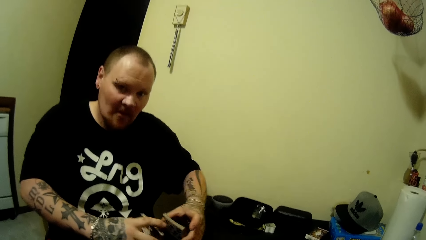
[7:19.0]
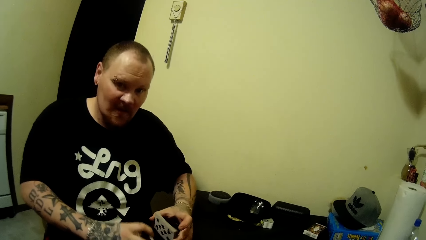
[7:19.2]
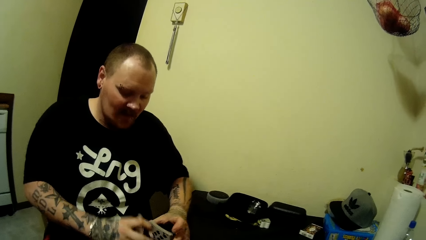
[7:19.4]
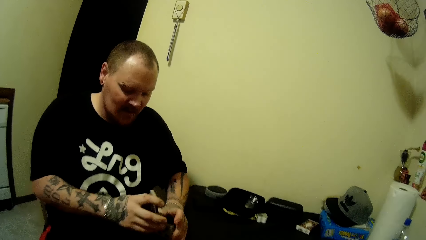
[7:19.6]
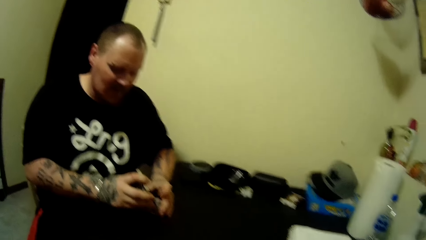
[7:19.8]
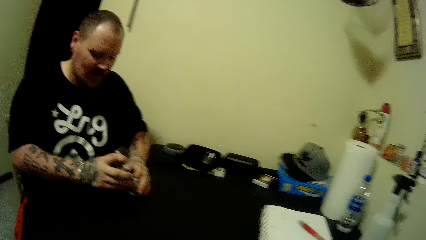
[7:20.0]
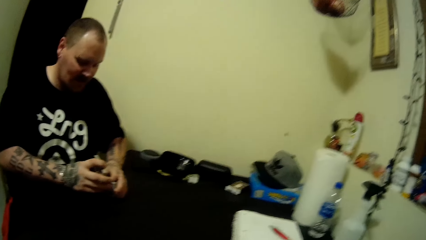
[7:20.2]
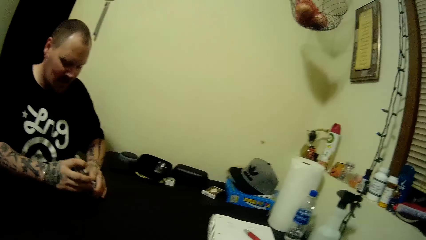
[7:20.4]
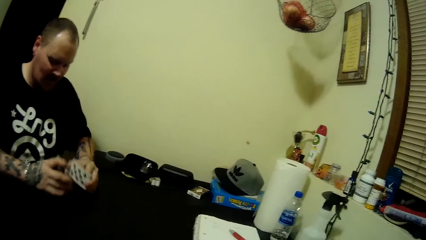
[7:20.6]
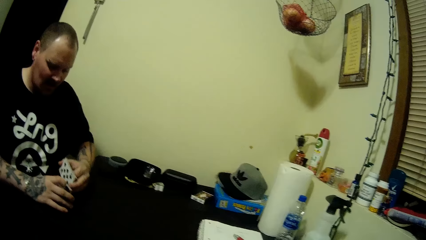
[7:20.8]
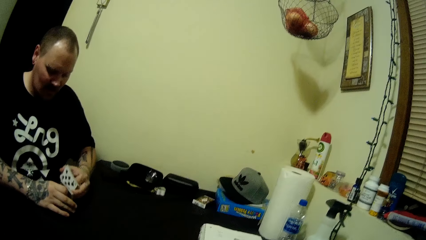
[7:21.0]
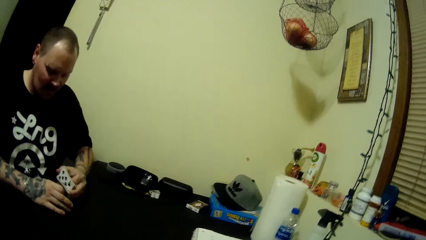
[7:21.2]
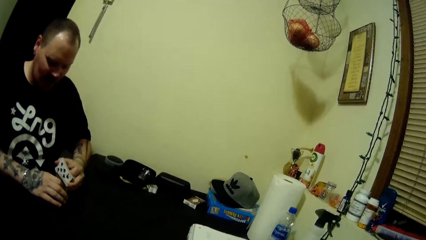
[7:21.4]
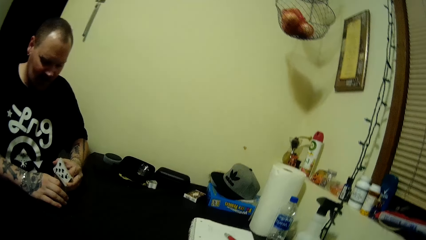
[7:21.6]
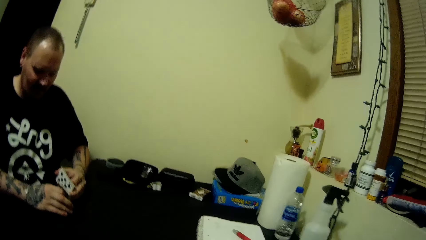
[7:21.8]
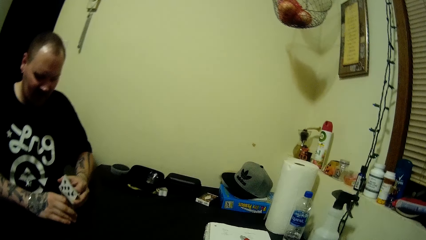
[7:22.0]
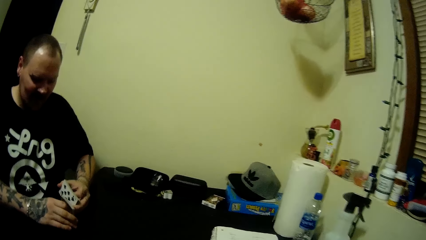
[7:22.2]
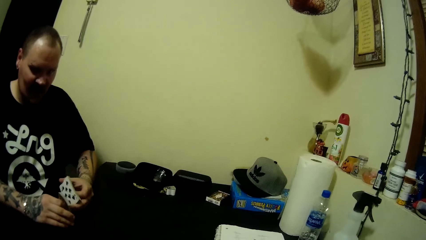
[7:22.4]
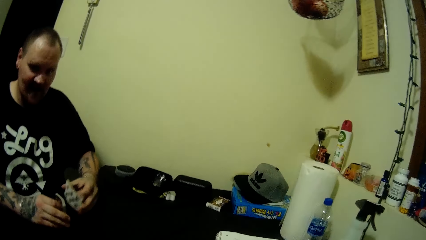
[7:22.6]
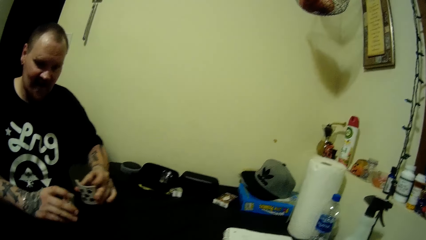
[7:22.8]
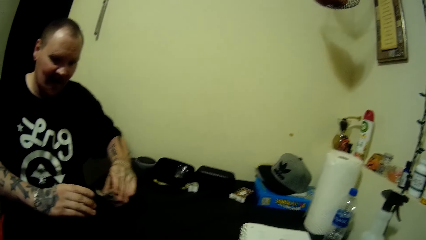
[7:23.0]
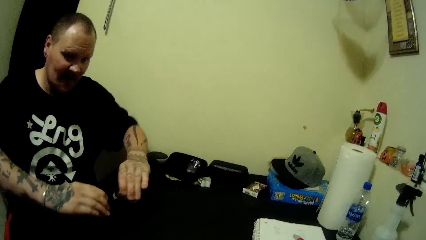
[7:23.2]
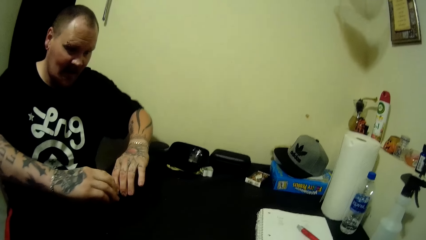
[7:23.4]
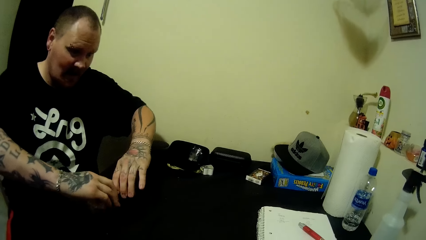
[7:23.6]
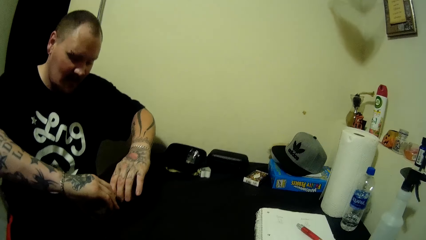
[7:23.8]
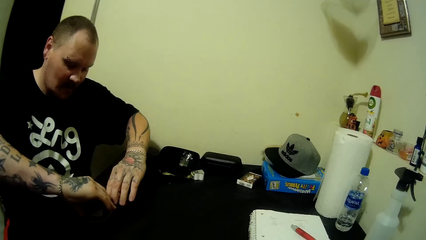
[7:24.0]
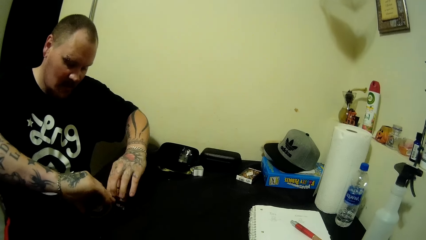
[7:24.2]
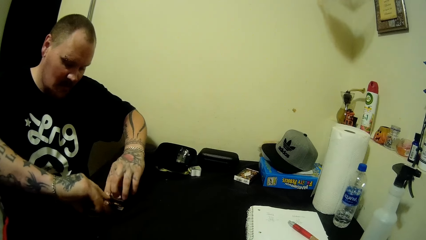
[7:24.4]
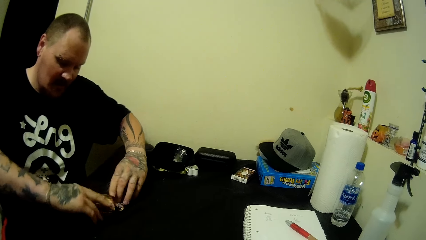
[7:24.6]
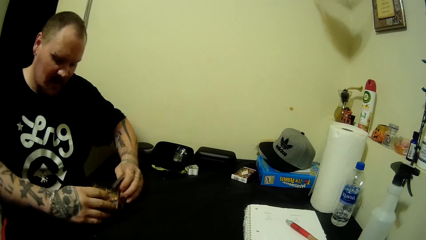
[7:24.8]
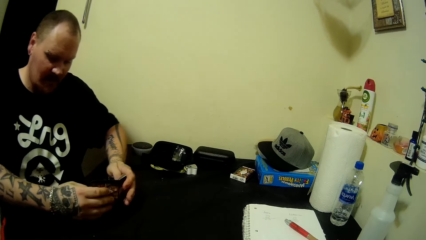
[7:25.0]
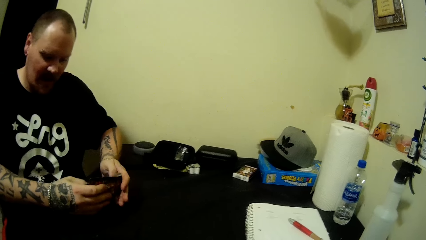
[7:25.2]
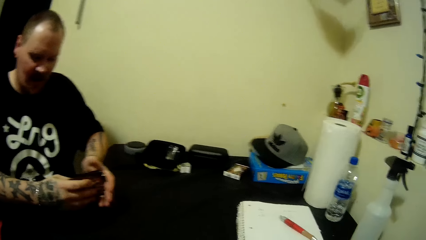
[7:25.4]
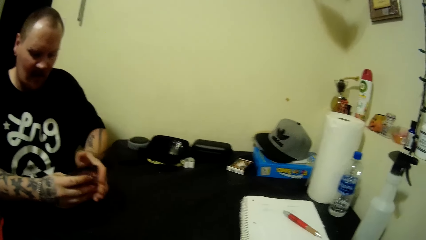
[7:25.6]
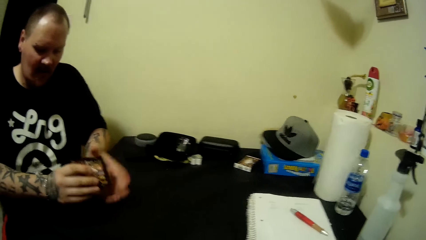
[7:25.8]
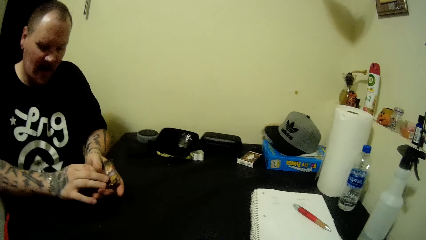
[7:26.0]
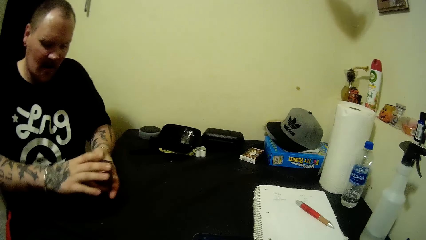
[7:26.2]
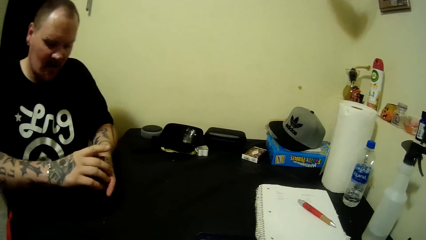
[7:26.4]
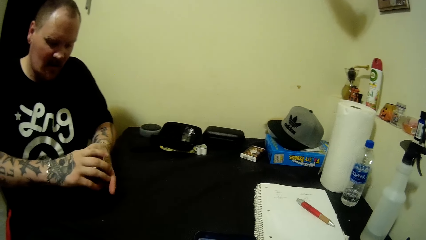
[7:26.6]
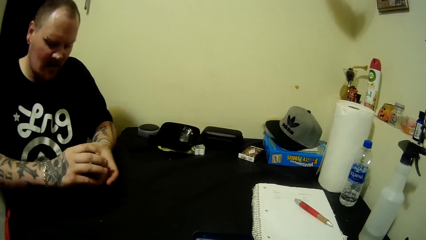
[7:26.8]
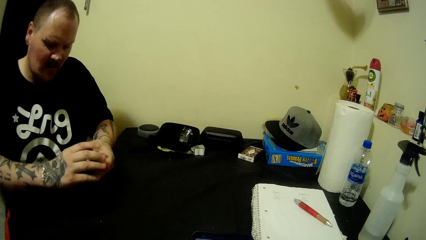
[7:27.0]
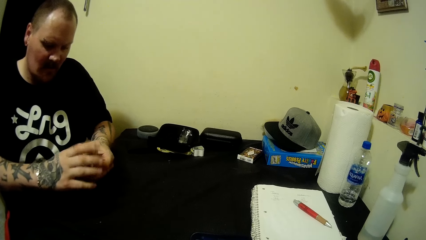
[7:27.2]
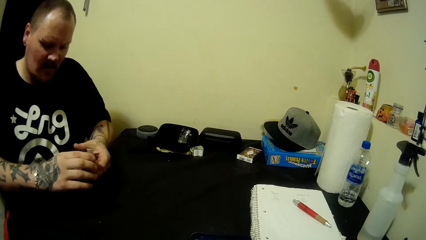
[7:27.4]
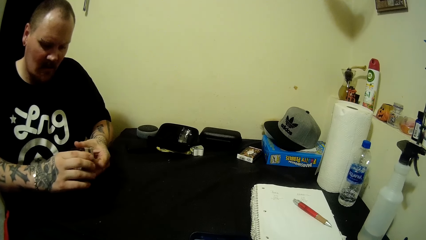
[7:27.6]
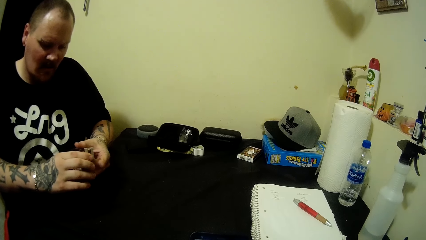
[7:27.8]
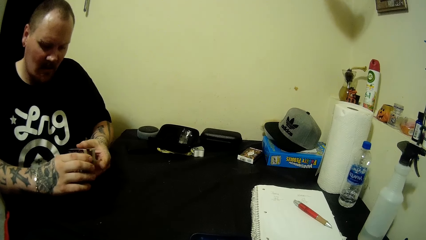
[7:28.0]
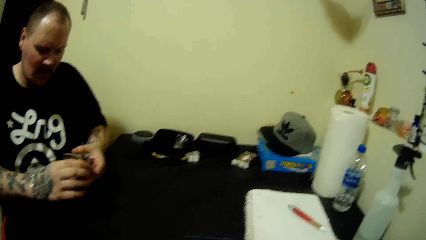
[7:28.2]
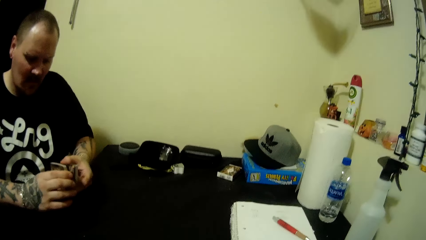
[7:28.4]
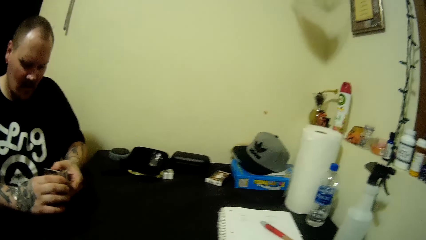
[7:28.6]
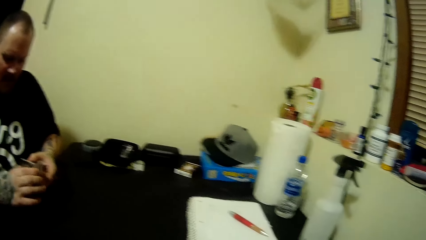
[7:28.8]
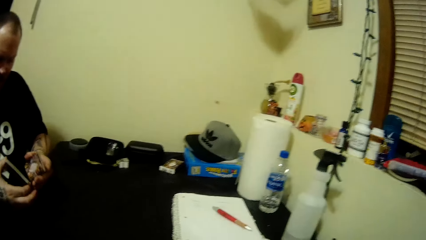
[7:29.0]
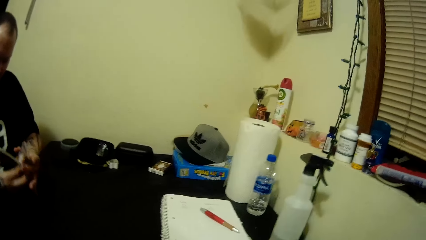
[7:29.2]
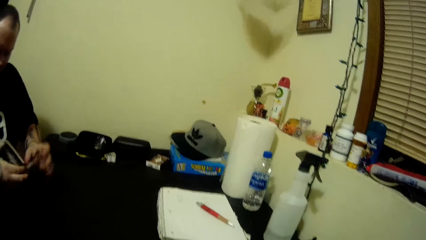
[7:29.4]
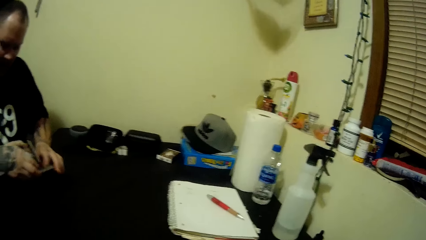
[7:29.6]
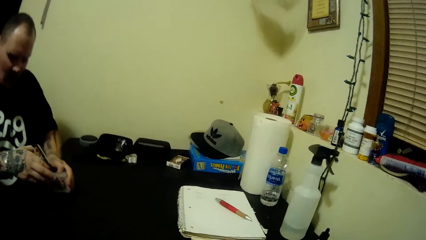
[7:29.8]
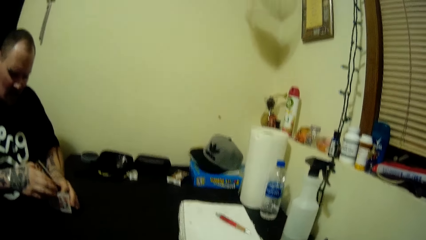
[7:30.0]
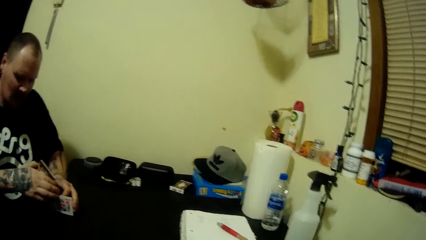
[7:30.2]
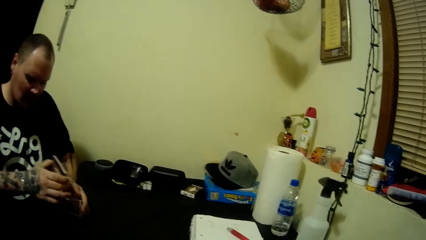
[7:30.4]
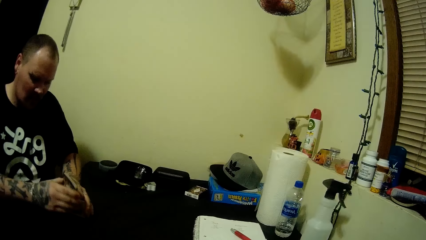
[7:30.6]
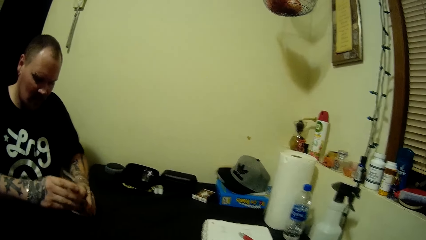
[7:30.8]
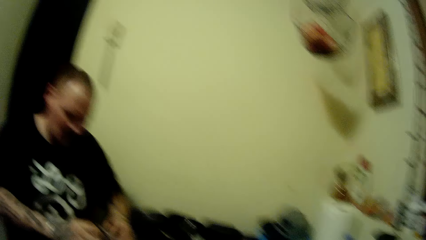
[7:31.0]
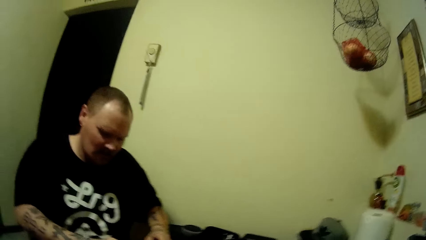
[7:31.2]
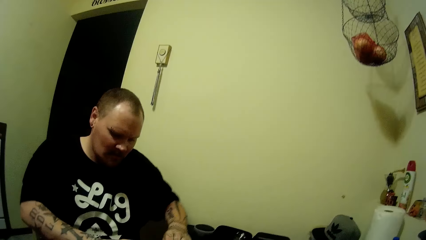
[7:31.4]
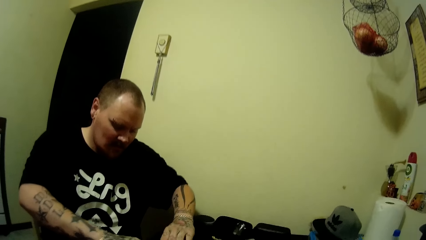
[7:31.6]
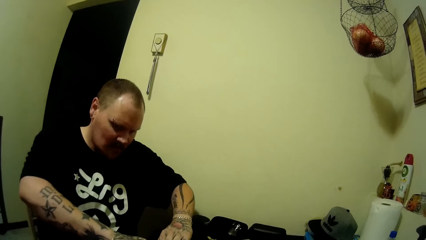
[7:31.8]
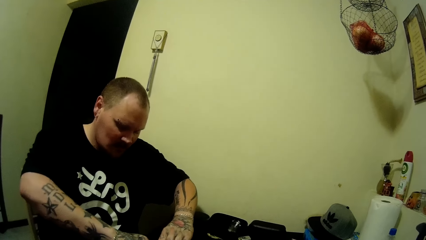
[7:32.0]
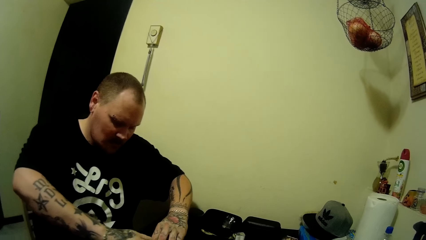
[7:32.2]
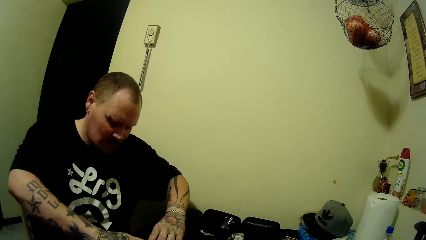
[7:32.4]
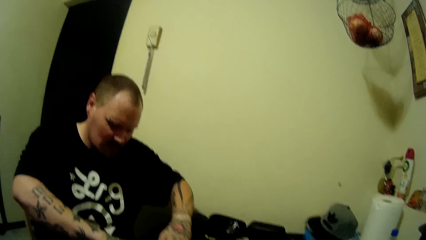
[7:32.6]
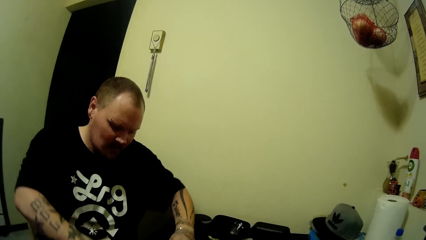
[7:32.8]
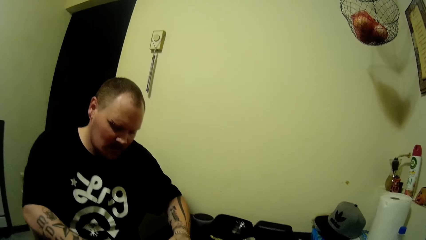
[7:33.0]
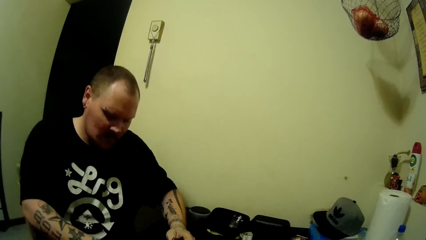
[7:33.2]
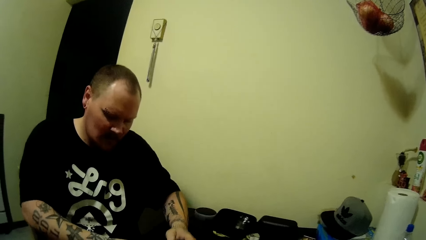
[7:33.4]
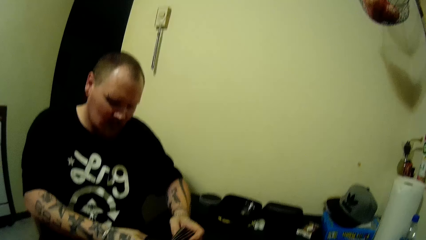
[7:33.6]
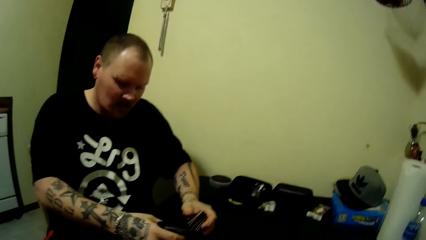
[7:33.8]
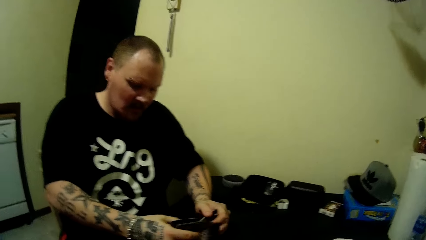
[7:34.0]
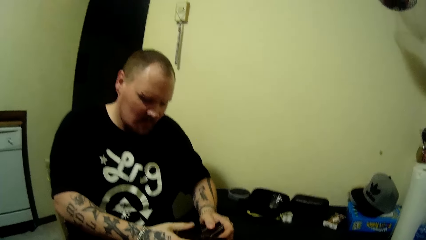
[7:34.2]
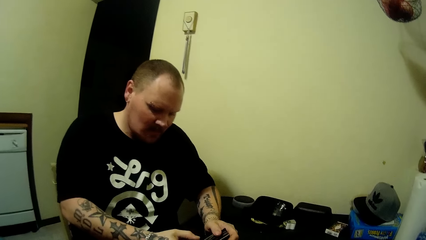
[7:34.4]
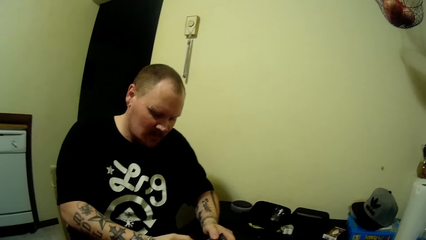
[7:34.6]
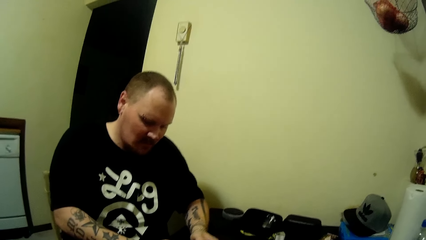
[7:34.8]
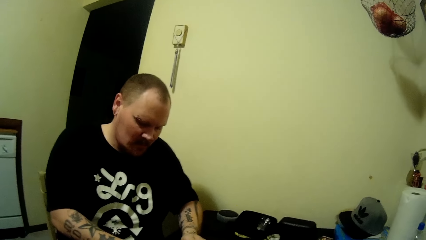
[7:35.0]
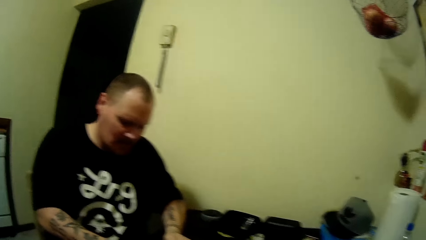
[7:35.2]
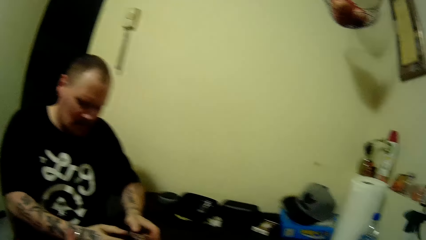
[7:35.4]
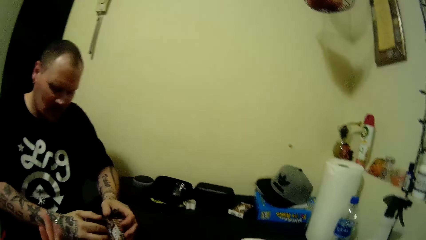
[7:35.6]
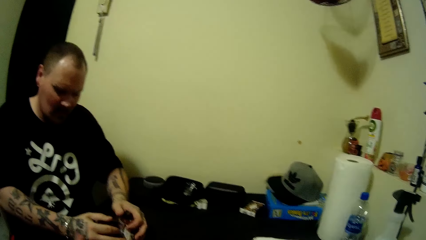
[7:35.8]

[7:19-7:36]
The camera wearer holds a mobile phone. They look around.
